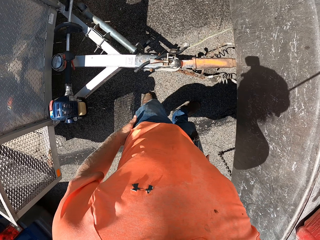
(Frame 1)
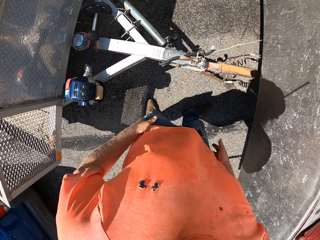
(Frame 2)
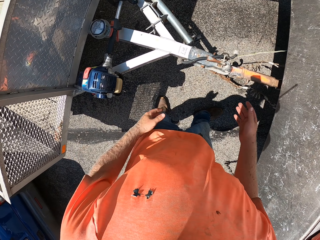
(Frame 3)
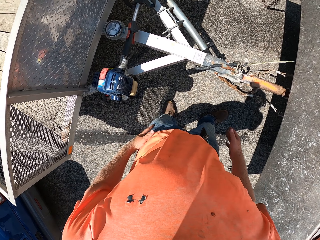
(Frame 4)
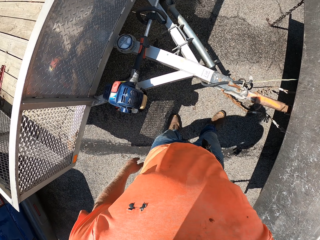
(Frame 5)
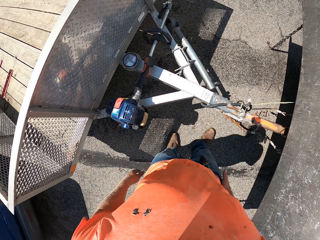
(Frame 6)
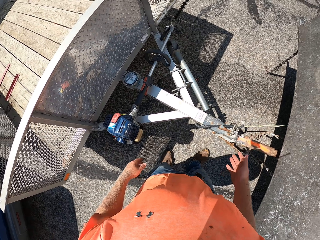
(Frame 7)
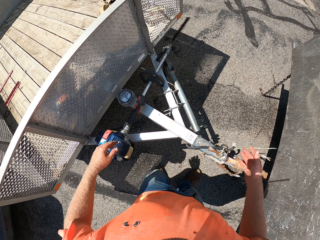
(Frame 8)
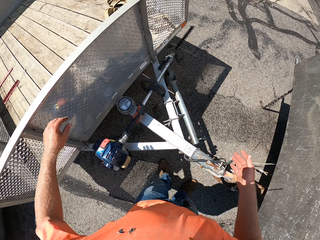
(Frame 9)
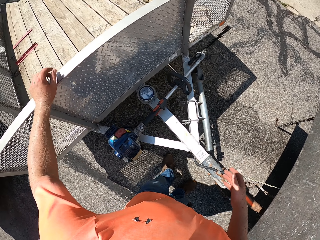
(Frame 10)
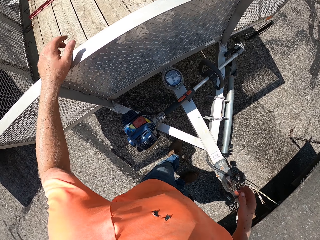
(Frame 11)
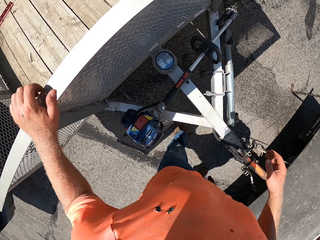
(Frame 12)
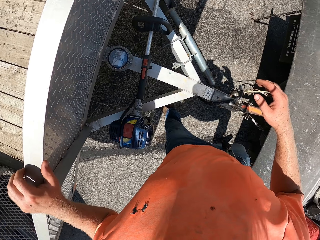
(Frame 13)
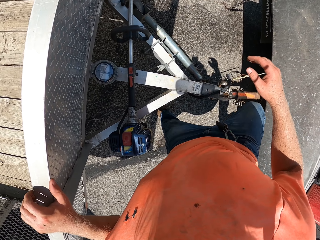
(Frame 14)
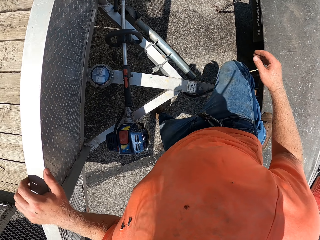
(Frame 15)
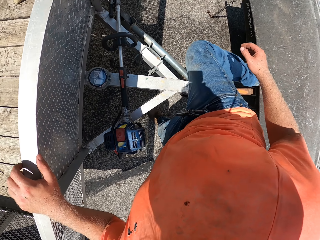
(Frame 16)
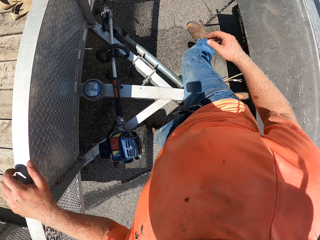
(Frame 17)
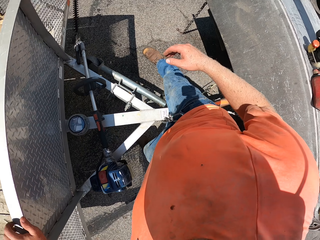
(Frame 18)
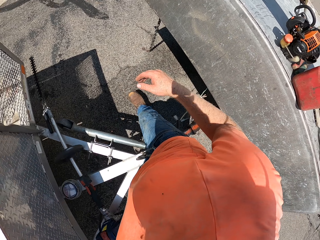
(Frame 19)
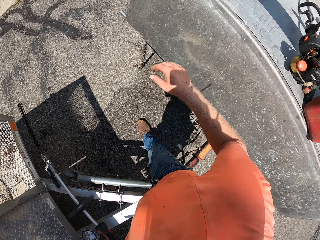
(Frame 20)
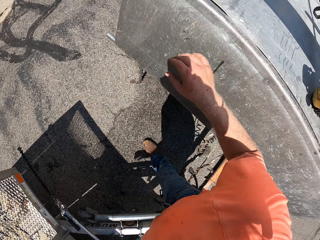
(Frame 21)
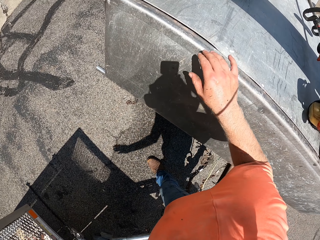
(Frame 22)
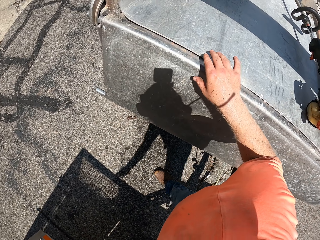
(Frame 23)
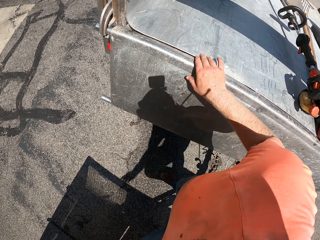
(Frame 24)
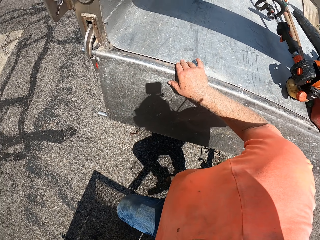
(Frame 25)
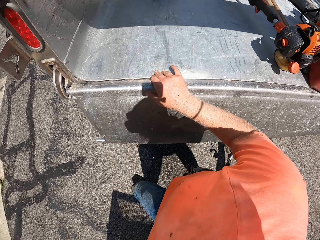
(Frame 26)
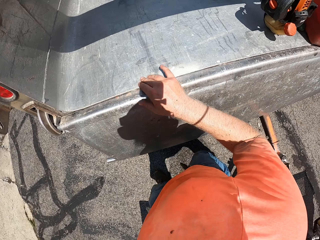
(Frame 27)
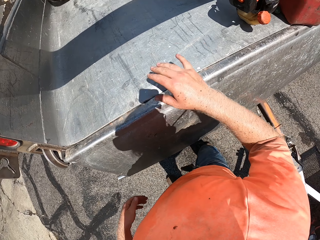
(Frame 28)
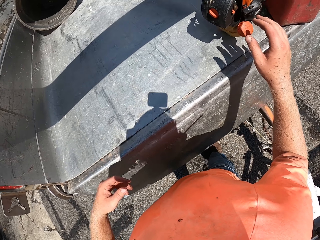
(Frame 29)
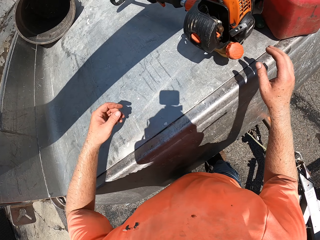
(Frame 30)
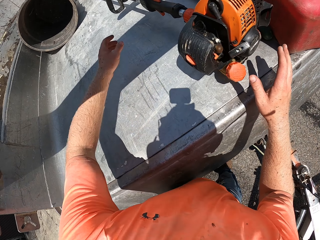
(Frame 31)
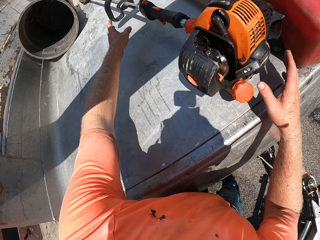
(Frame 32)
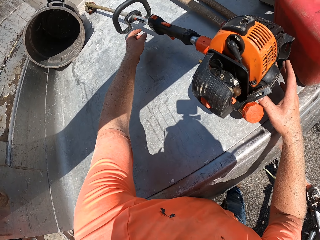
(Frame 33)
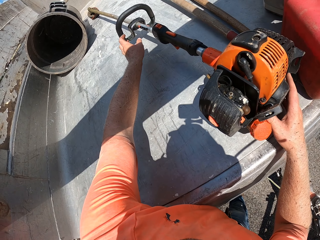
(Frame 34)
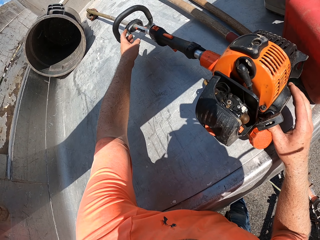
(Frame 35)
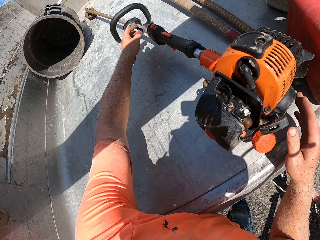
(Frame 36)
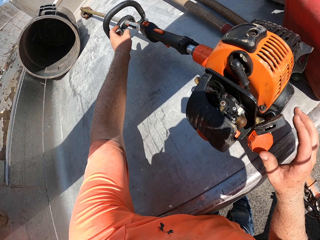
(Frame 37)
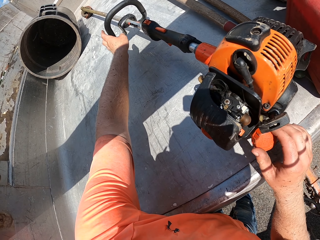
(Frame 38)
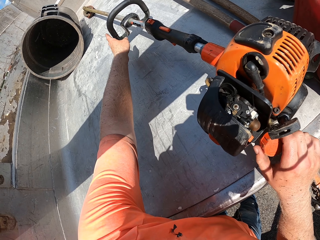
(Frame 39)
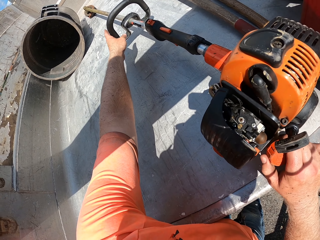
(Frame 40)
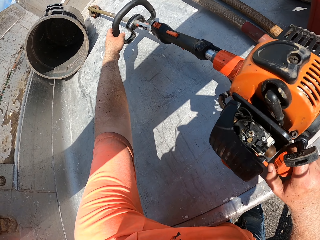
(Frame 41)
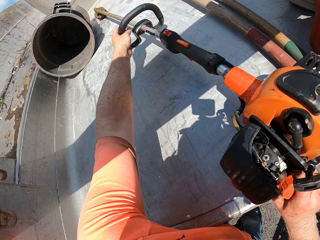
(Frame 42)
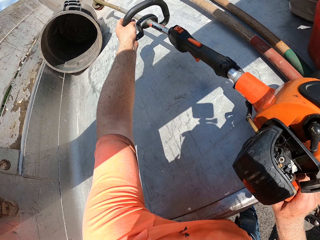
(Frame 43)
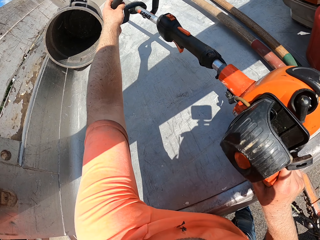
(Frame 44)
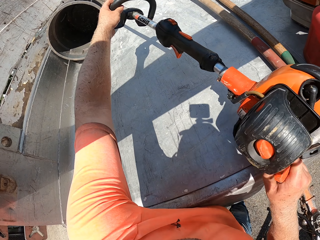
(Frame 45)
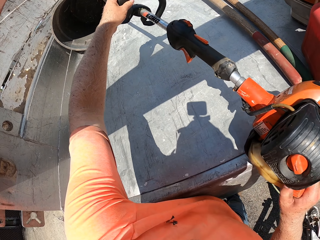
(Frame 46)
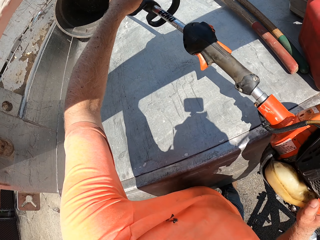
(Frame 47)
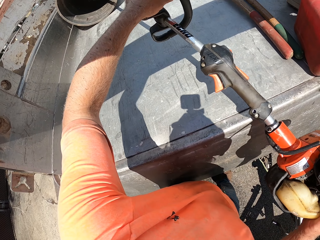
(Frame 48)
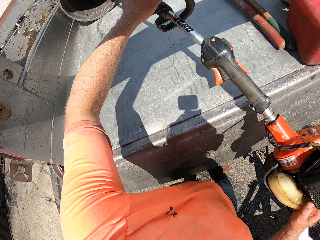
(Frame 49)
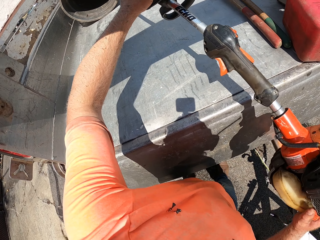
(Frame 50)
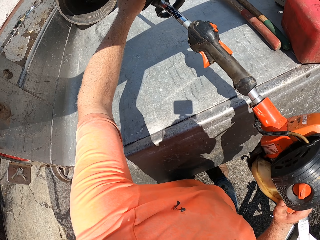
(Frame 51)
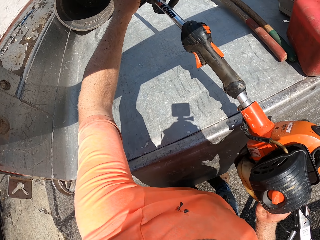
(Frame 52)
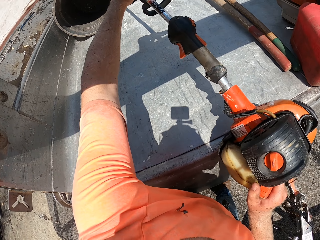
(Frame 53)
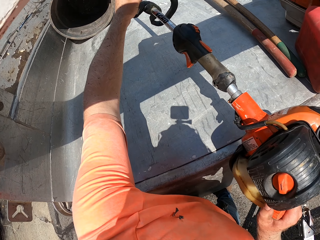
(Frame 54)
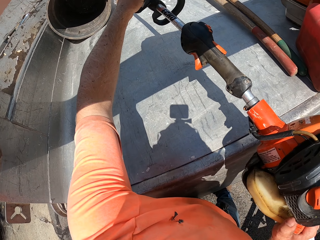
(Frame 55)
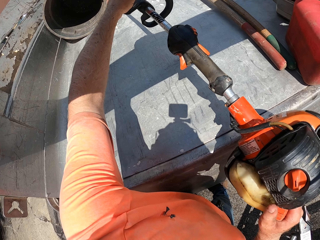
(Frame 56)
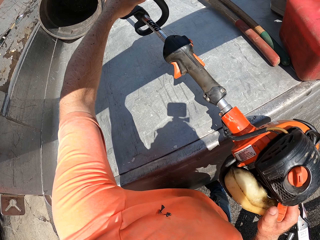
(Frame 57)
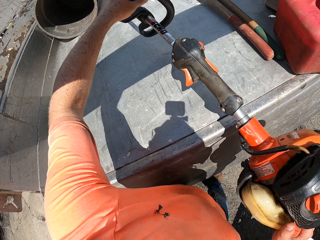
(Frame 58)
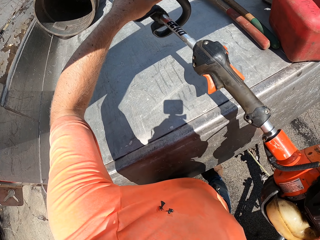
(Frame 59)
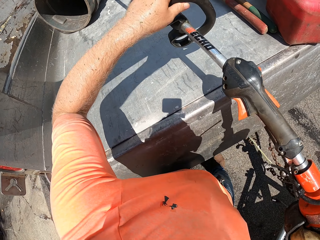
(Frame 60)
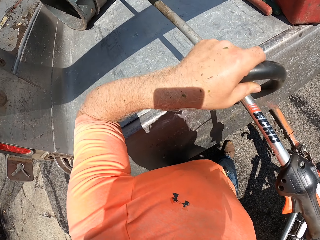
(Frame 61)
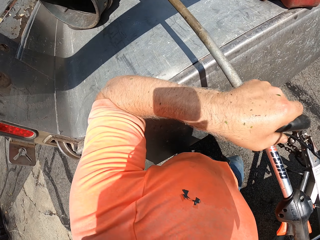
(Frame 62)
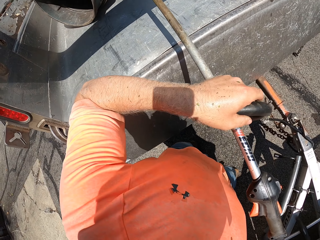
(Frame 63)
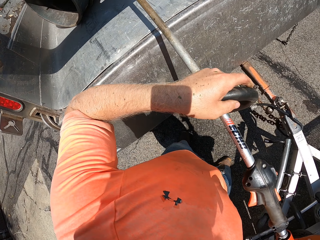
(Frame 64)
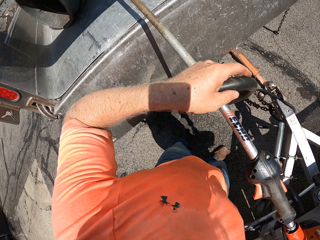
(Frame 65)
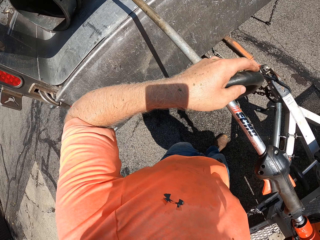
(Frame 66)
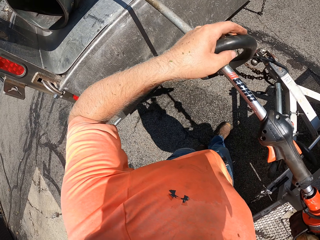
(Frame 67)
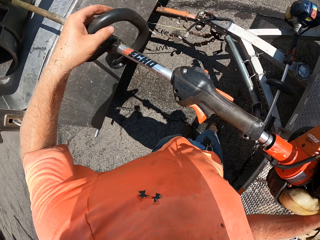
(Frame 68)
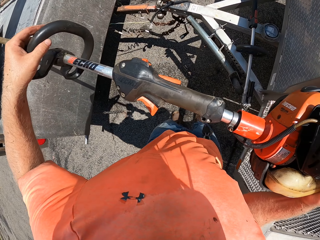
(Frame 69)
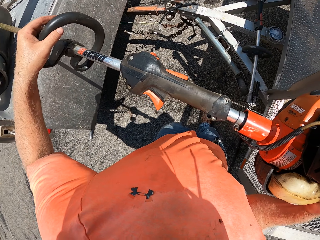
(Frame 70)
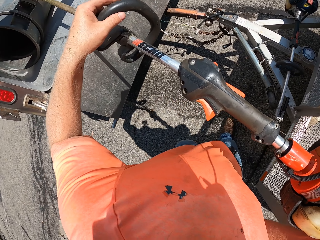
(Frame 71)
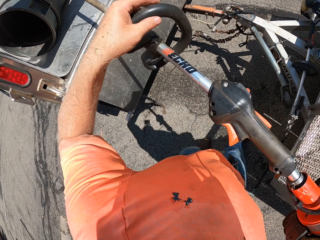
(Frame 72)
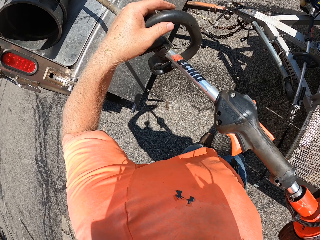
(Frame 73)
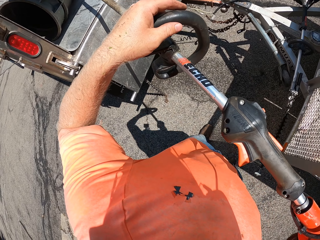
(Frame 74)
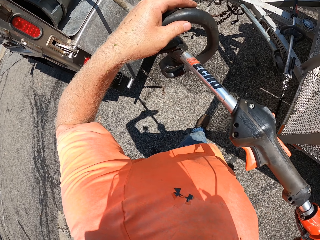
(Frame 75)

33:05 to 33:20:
The camera wearer wipes the hands on the pant and moves on the driveway. He touches a trailer with his left hand. He holds the barrier, lifts the foot and steps on the driveway. He touches the trunk of the truck with his right hand. He holds the truck. He moves on the driveway. He takes the trimmer from the trunk of the truck with both hands. He drags a trash can or litterbin in the trunk of the truck with the trimmer in his hands.

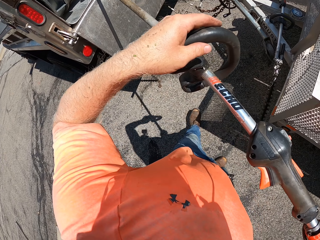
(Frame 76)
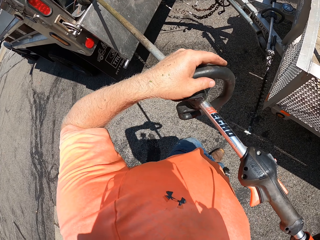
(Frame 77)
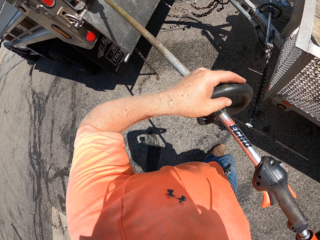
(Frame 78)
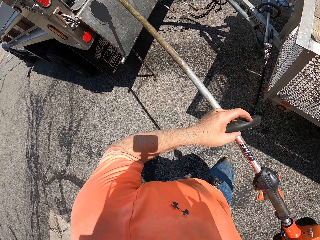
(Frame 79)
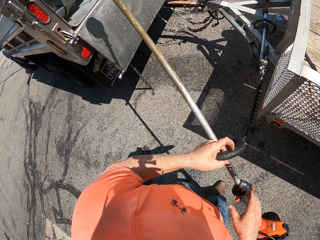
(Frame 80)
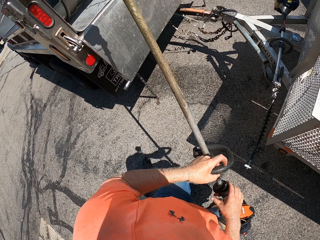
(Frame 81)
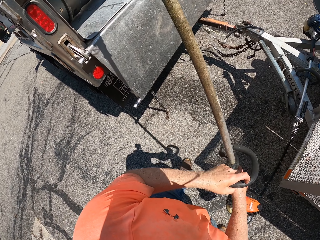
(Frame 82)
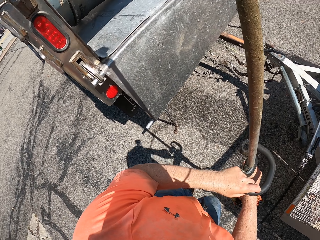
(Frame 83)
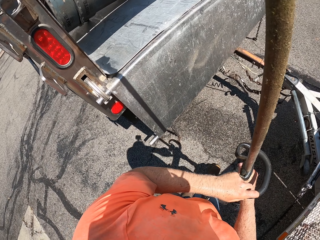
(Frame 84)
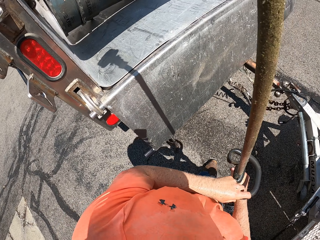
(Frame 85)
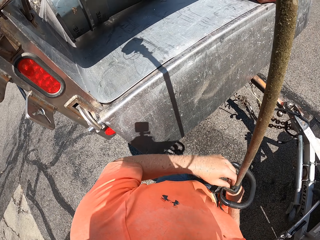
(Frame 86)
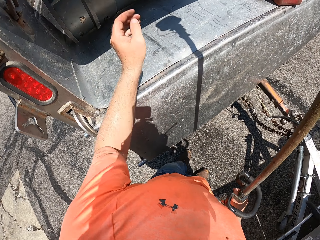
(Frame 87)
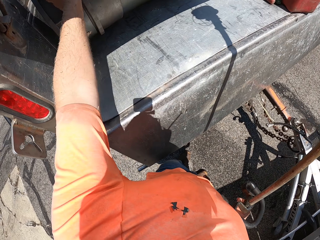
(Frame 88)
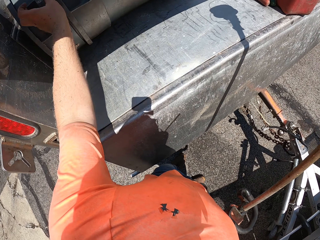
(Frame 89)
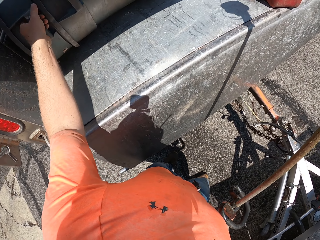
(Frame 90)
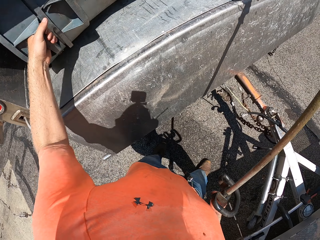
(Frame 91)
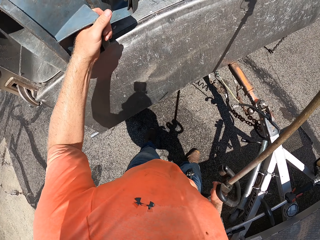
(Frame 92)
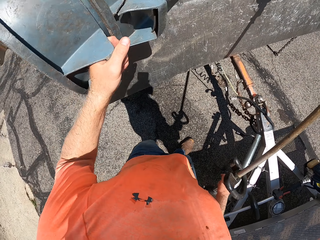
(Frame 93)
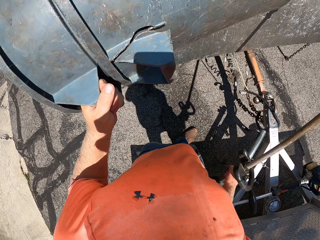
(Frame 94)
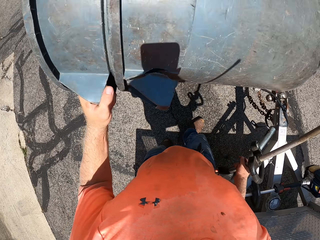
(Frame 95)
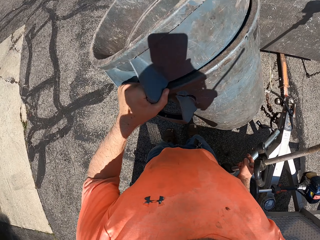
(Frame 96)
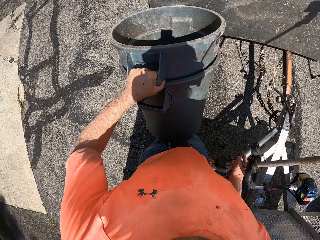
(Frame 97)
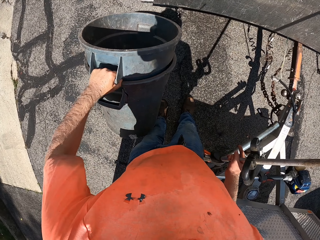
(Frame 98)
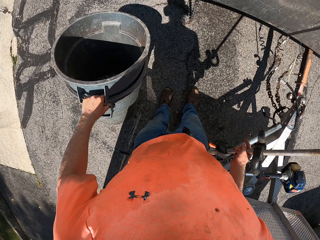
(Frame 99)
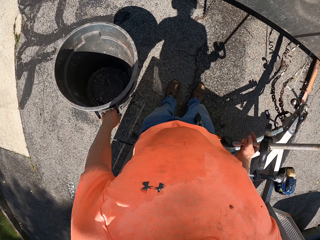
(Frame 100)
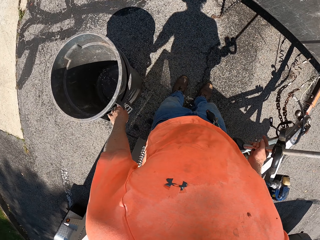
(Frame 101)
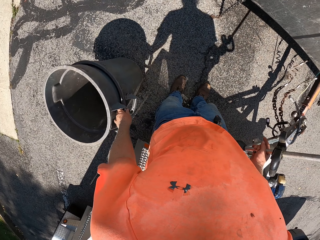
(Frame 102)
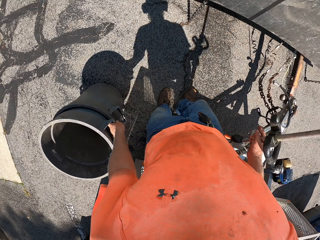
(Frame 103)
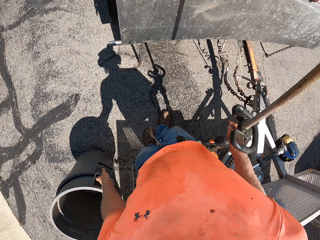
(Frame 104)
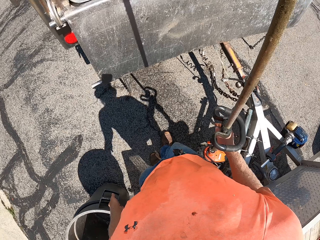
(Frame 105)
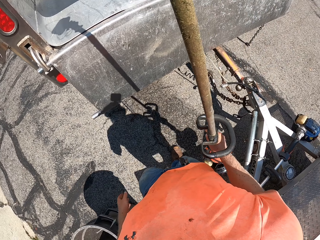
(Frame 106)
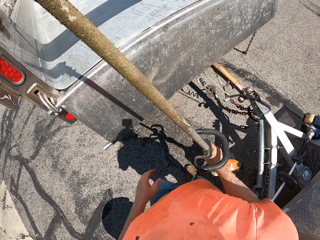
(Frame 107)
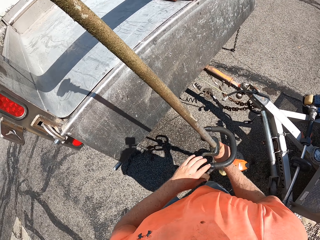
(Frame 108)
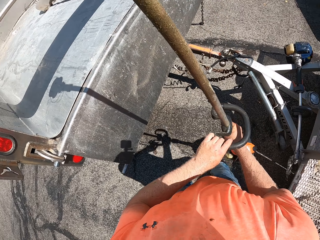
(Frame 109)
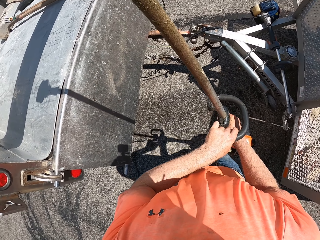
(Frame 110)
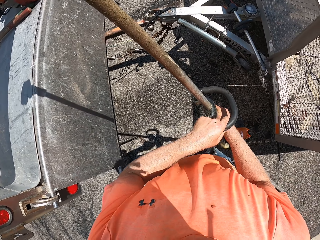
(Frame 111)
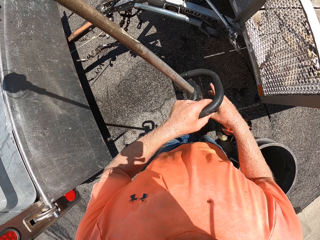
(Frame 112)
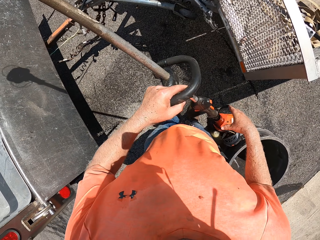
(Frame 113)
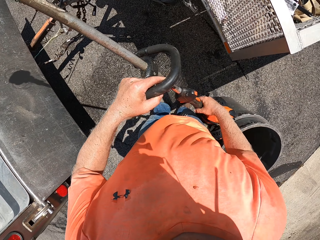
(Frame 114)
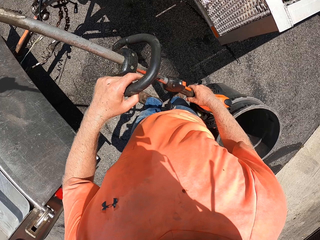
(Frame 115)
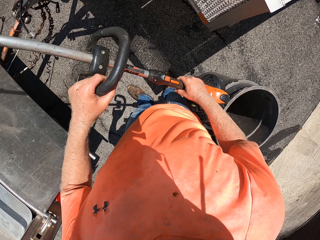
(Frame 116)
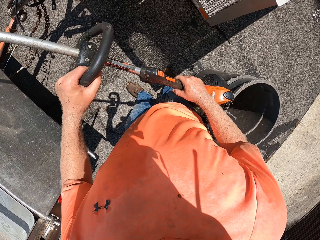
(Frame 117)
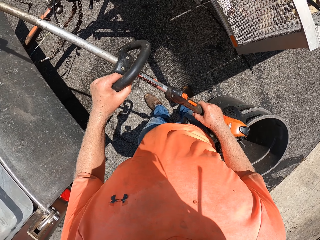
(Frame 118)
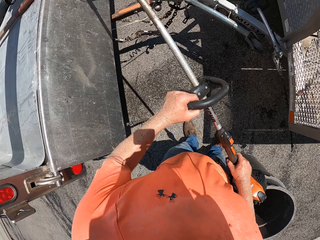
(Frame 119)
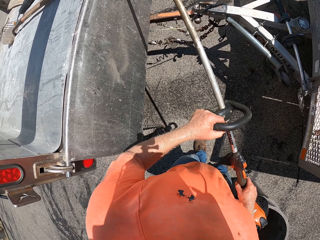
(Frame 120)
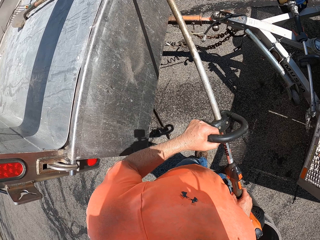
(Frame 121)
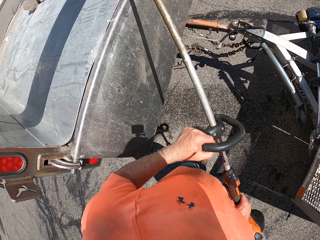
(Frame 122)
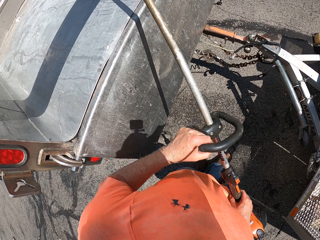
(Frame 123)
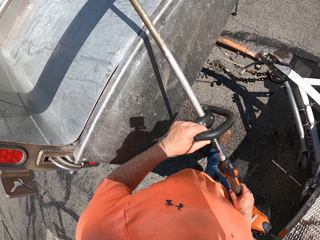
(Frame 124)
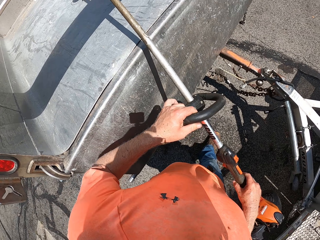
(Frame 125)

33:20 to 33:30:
The camera wearer drags some containers from the trunk of the truck with his left hand. He holds the litterbin. He drops the containers on the floor with his left hand. He moves on the driveway.
